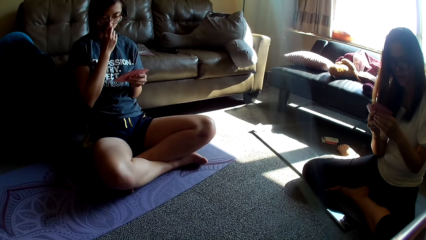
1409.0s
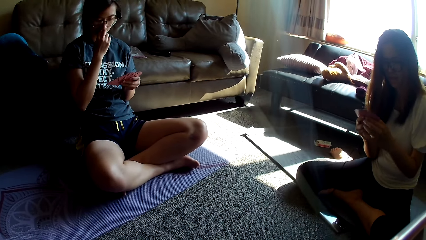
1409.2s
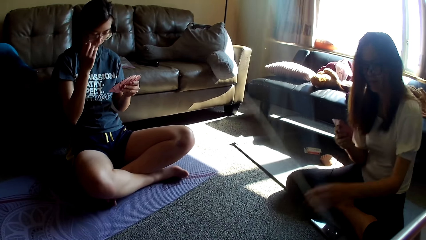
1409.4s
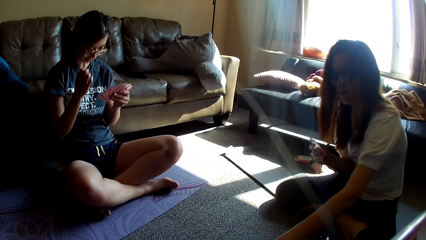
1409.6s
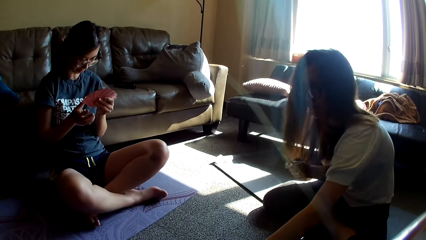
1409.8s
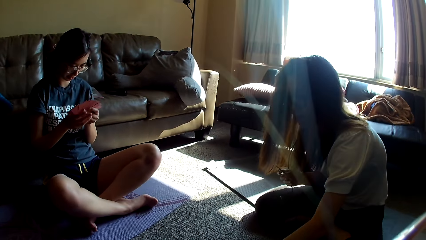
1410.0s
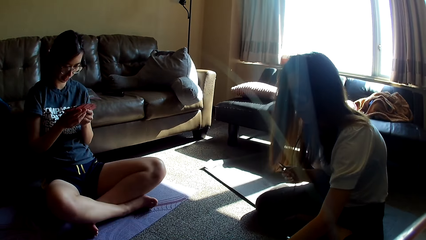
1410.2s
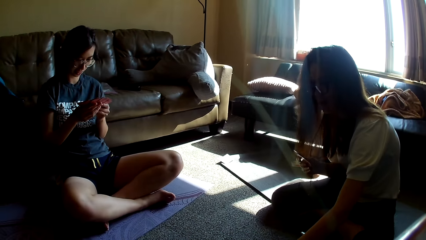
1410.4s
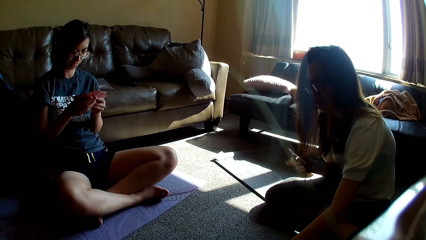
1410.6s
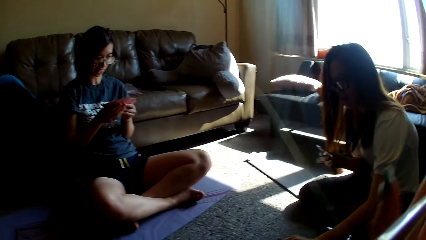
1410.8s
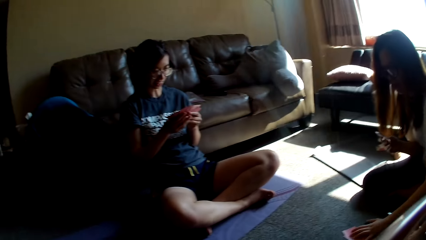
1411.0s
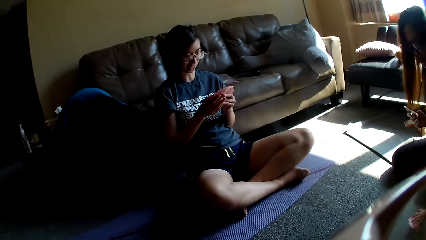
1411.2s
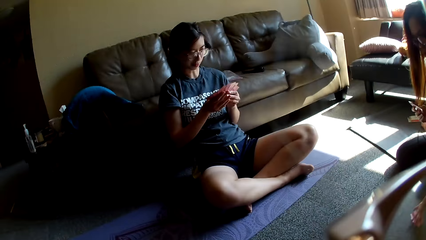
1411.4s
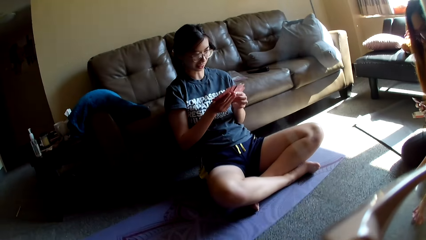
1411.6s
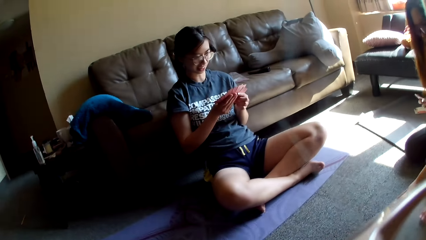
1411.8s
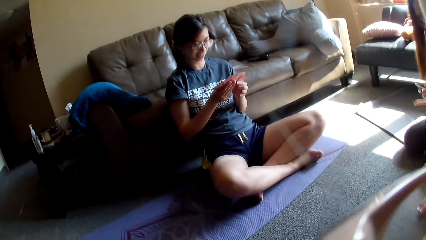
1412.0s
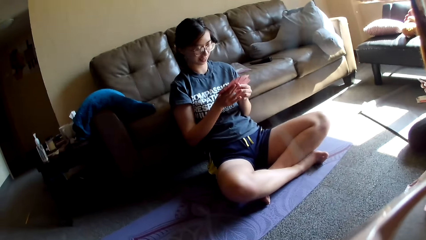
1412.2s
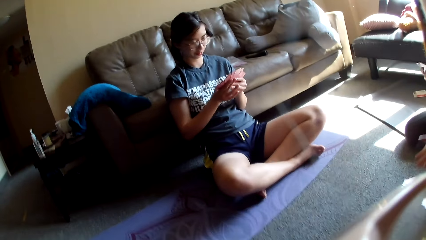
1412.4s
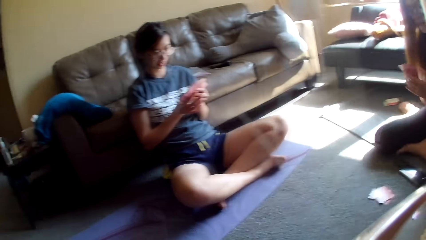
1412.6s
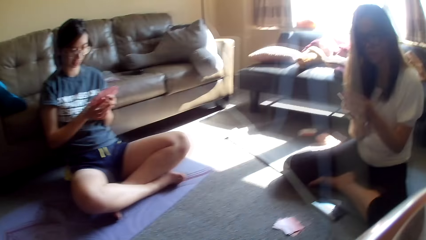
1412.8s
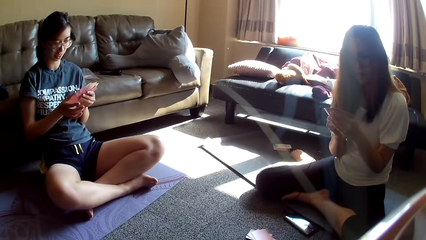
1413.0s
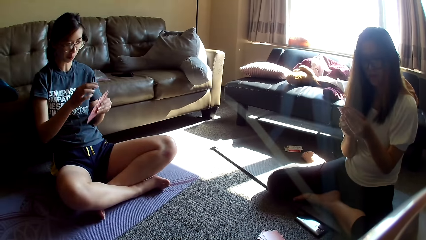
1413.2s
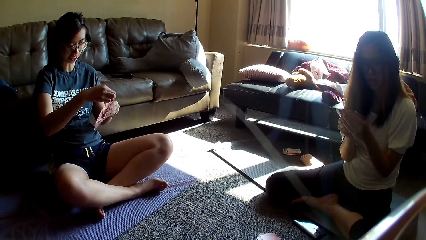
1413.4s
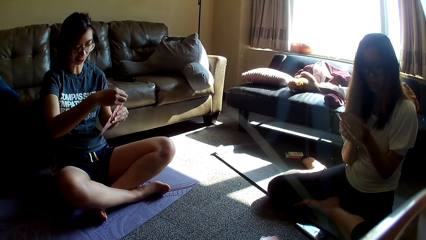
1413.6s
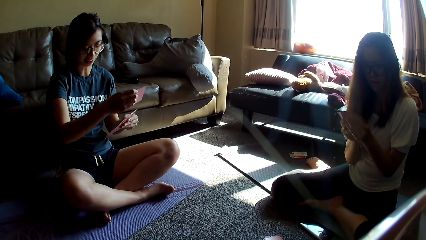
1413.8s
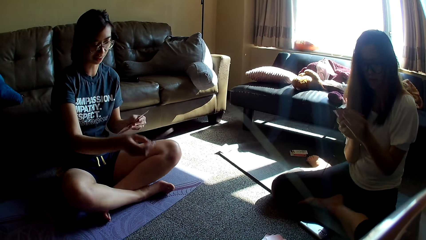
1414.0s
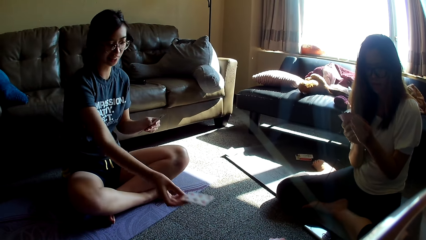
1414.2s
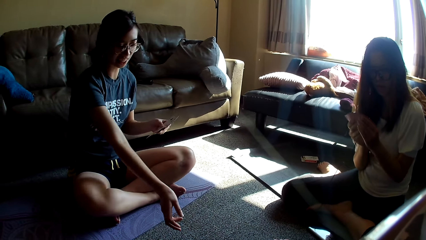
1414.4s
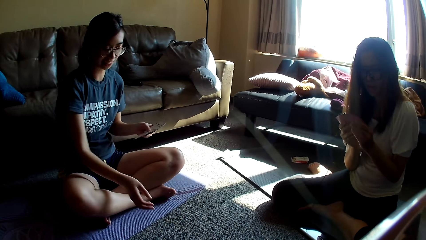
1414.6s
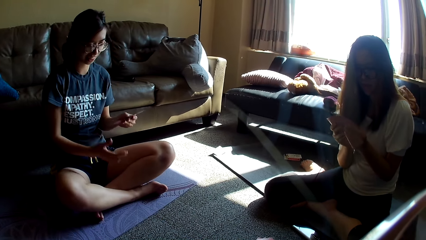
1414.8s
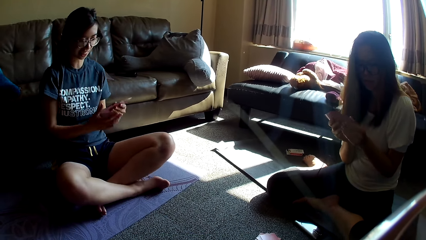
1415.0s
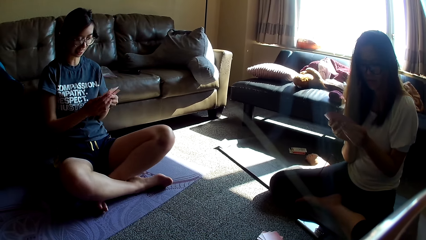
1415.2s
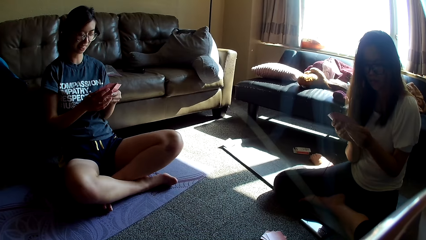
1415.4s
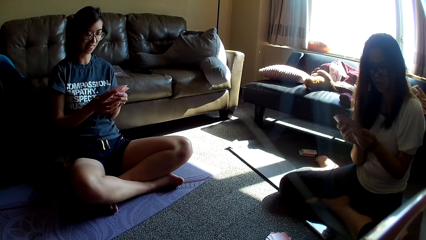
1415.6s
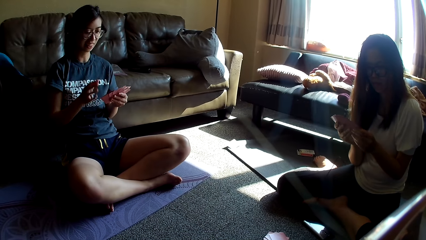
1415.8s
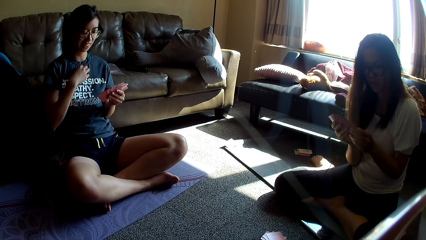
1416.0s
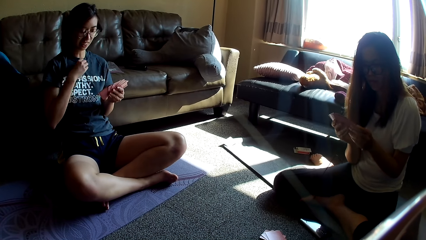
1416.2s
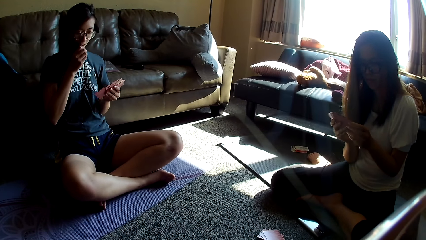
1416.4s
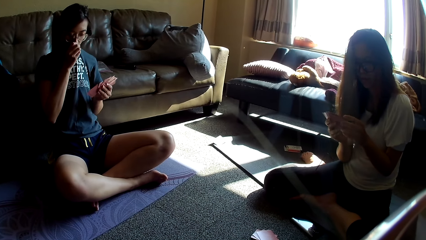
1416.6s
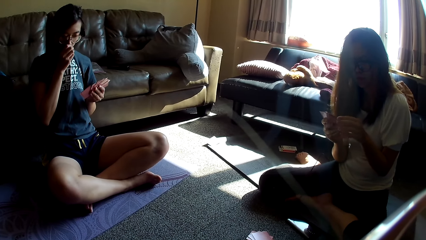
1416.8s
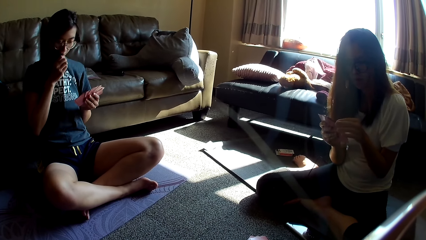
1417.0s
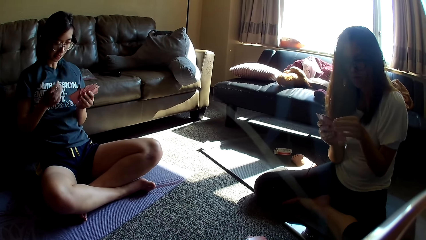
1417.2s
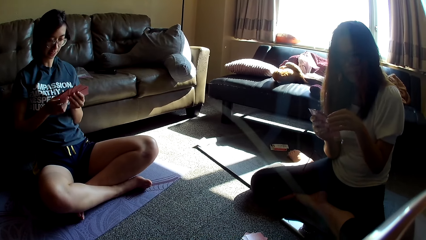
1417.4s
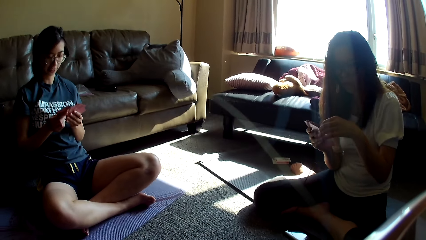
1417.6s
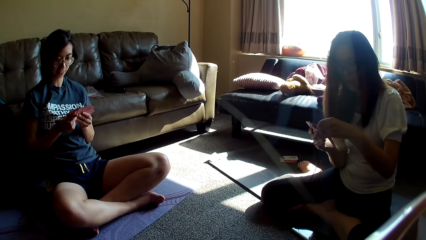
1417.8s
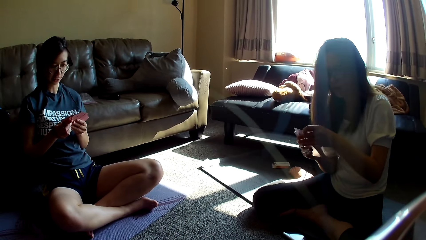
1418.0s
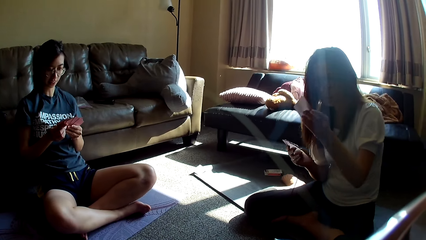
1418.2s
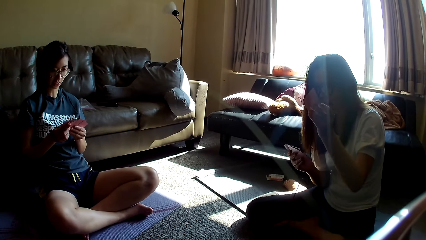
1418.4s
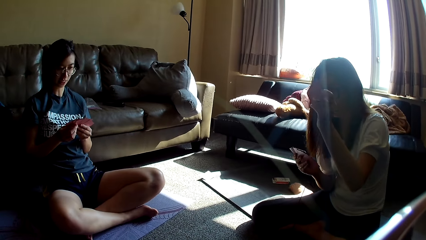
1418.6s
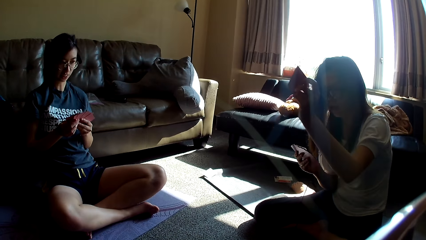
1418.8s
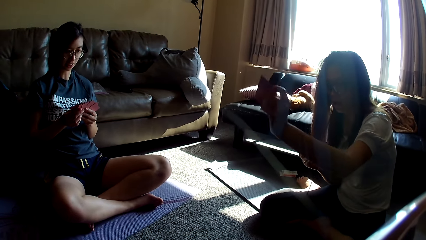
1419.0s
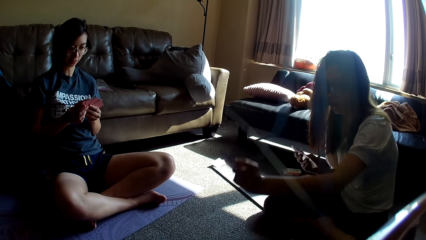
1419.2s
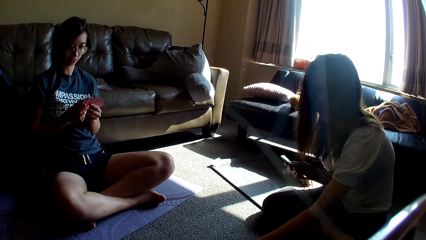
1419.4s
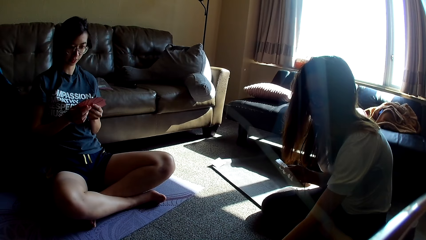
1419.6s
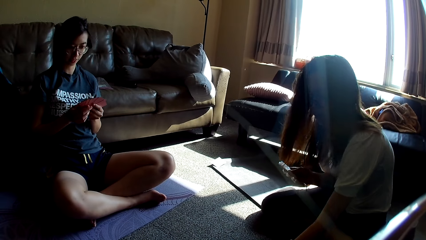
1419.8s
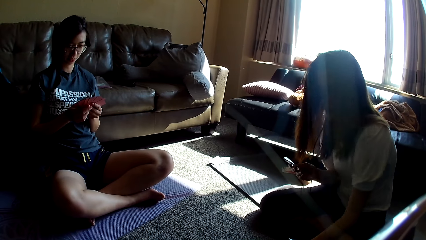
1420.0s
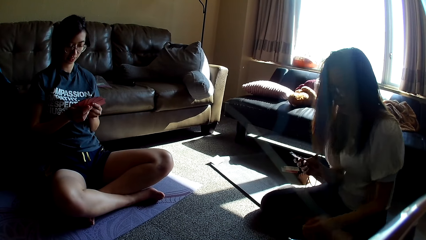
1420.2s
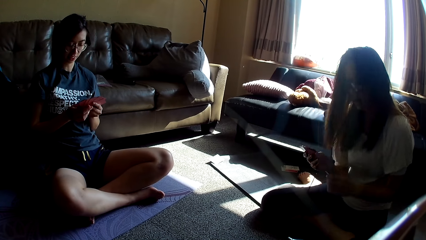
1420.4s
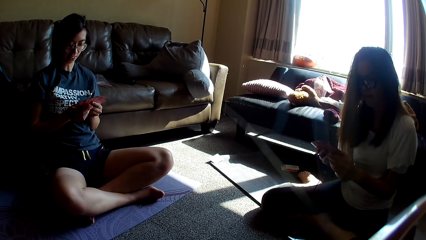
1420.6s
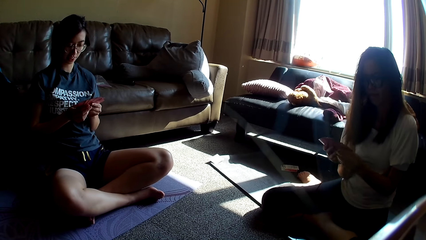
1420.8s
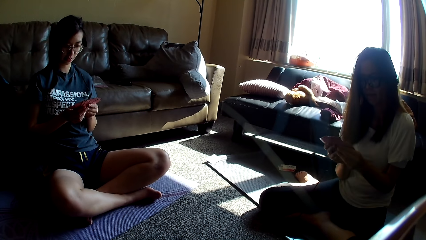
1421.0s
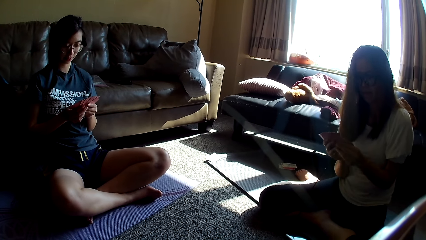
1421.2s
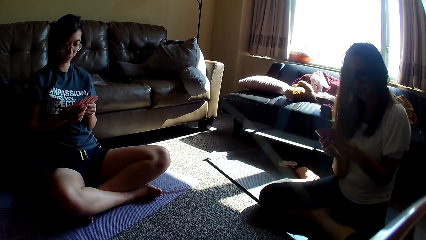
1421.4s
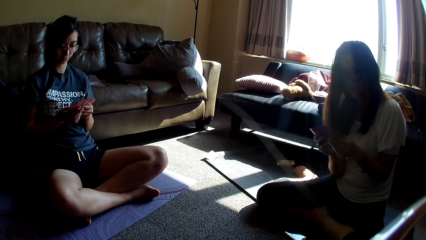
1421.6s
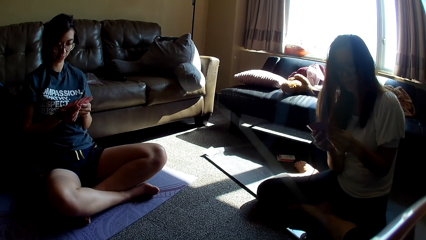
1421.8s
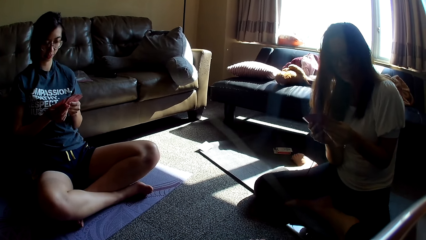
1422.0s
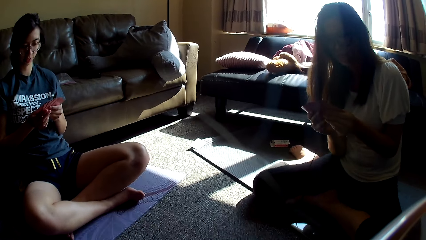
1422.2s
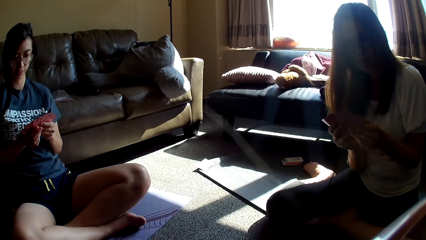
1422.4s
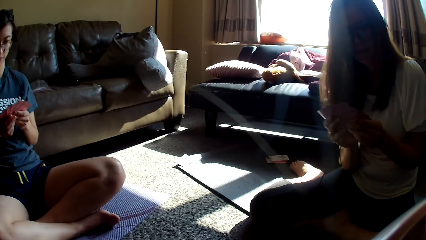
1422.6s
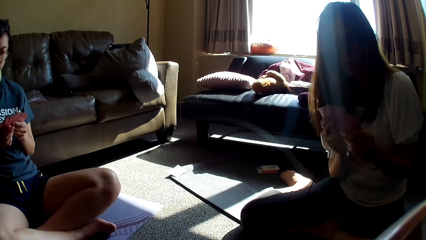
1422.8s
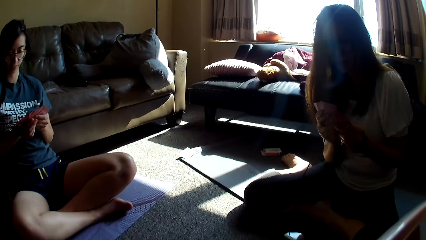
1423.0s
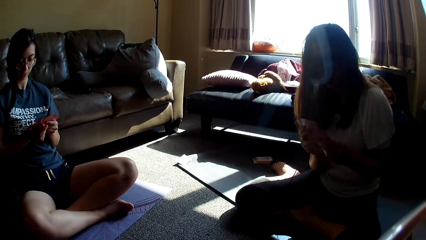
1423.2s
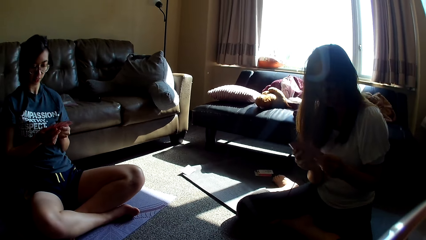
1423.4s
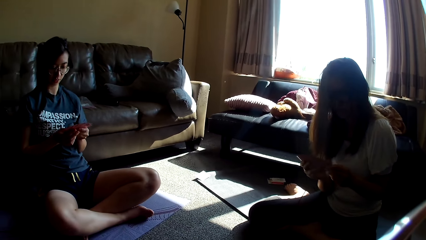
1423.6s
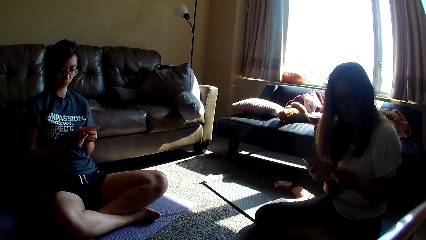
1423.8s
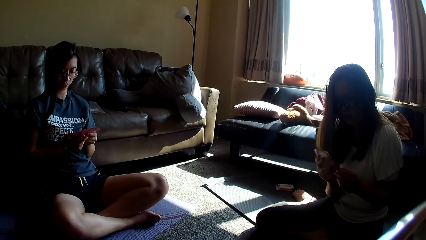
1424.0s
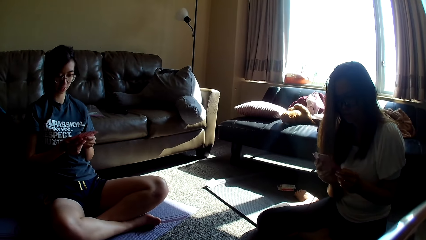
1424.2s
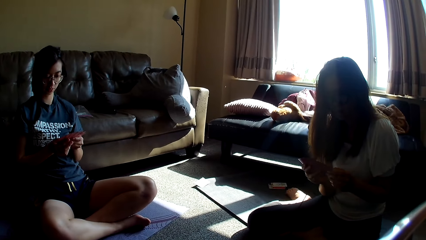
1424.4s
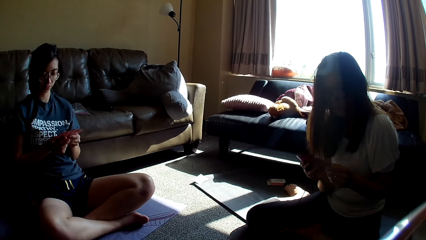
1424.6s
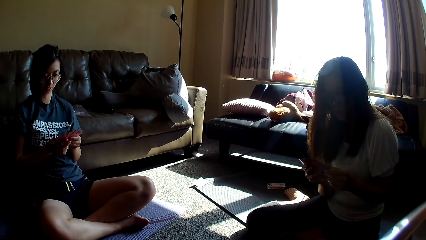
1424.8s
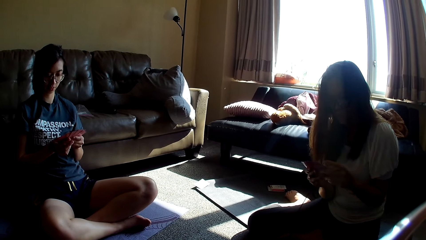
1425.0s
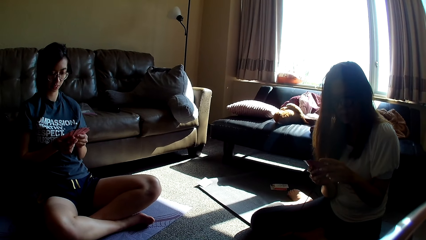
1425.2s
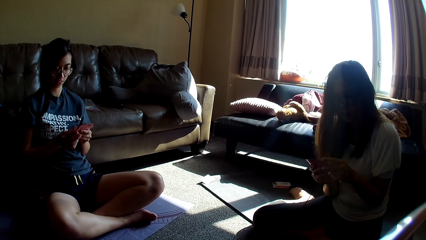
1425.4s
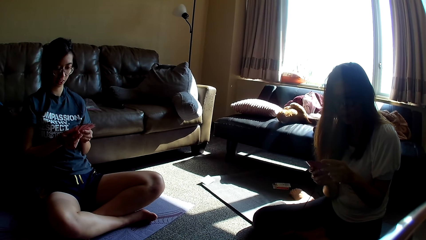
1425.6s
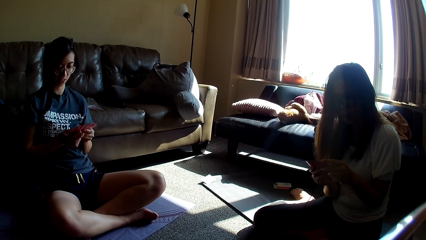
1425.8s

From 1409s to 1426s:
A lady holds her face. Another lady picks a card from the floor. The camera wearer talks. The other lady arranges cards in her hands. The camera wearer adjusts the camera. The first lady talks, throws a card on the floor, holds her t-shirt to her nose, coughs inside her t-shirt, and holds the cards with both hands. The camera wearer talks. The other lady puts the cards on the floor.
